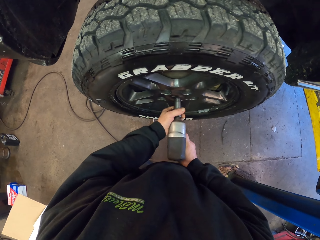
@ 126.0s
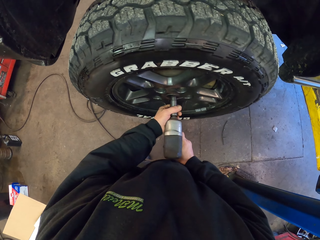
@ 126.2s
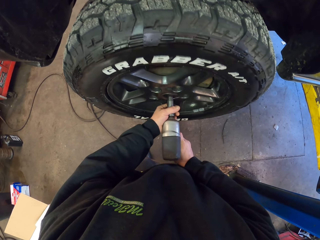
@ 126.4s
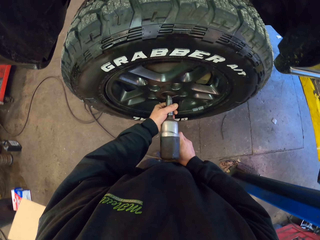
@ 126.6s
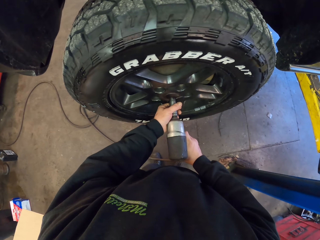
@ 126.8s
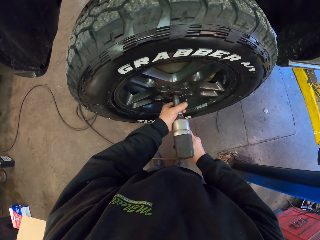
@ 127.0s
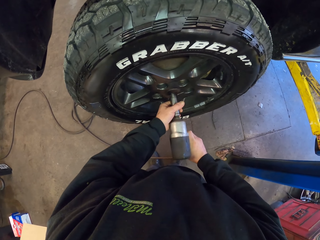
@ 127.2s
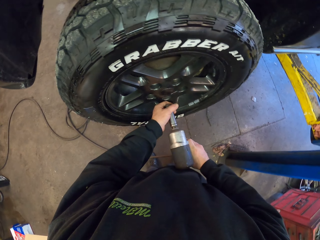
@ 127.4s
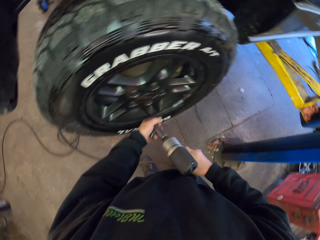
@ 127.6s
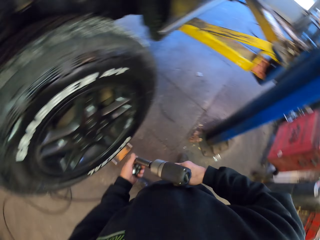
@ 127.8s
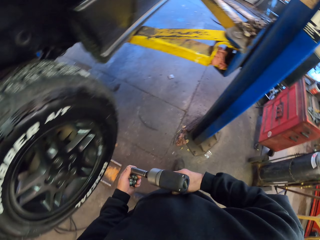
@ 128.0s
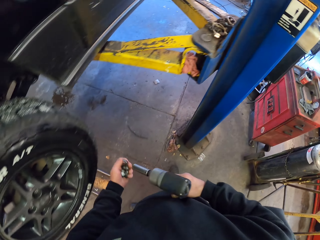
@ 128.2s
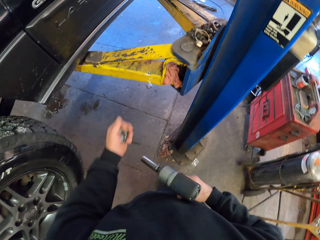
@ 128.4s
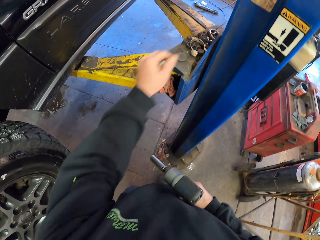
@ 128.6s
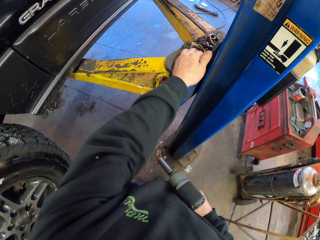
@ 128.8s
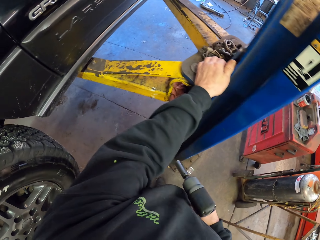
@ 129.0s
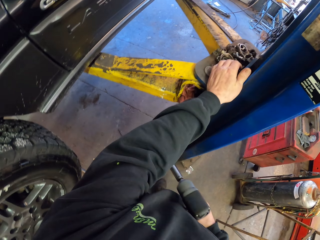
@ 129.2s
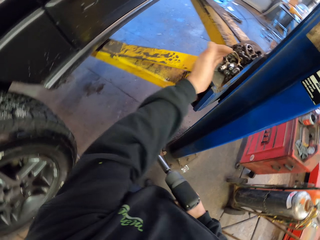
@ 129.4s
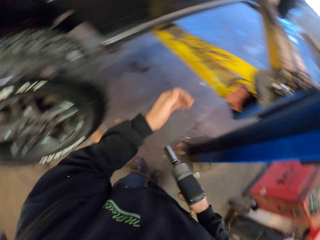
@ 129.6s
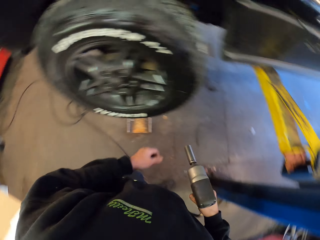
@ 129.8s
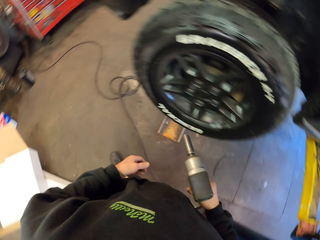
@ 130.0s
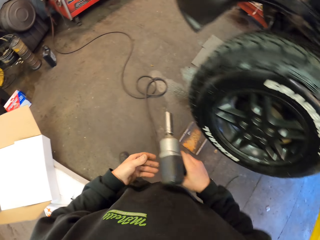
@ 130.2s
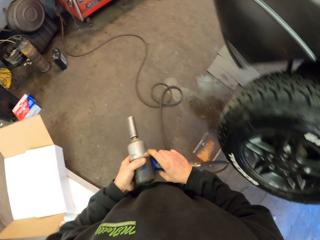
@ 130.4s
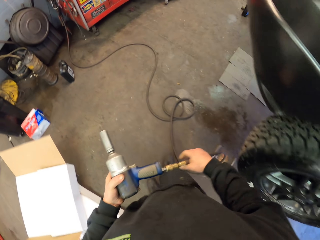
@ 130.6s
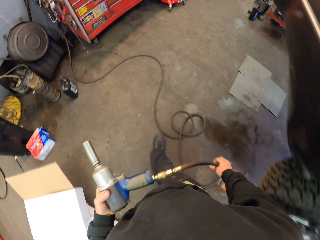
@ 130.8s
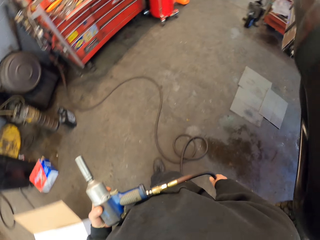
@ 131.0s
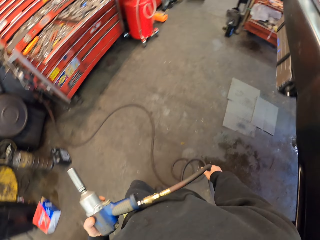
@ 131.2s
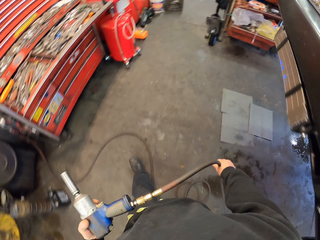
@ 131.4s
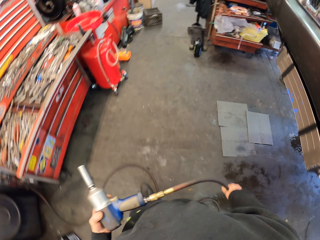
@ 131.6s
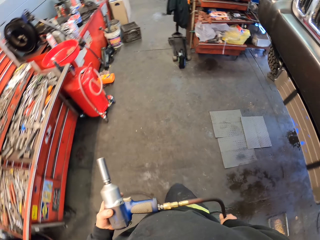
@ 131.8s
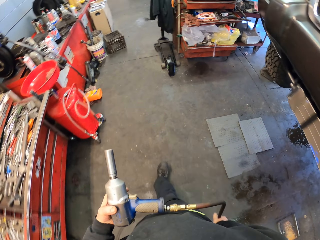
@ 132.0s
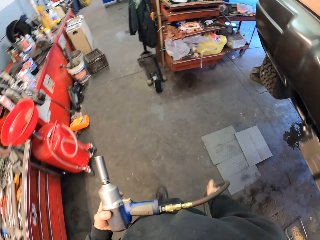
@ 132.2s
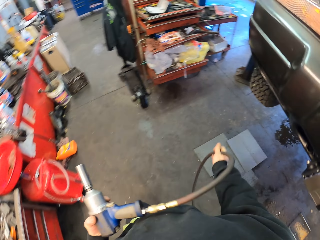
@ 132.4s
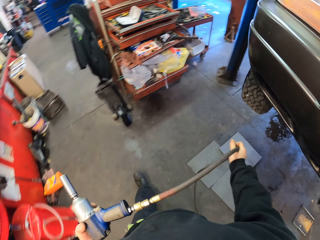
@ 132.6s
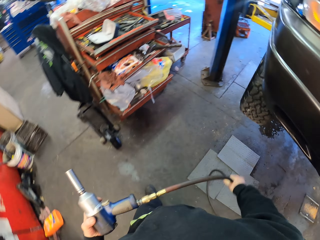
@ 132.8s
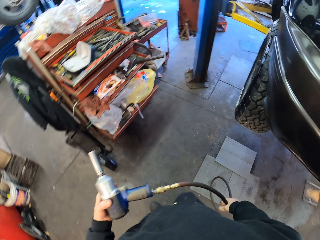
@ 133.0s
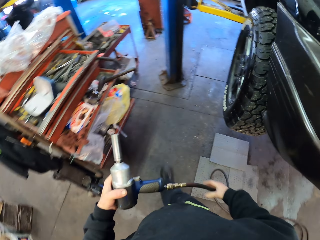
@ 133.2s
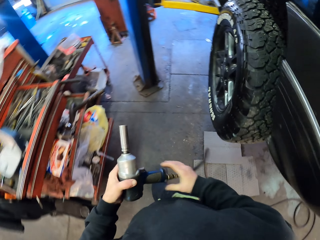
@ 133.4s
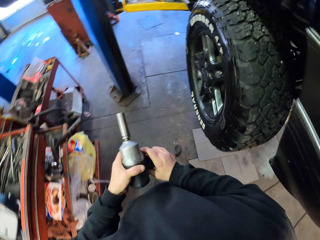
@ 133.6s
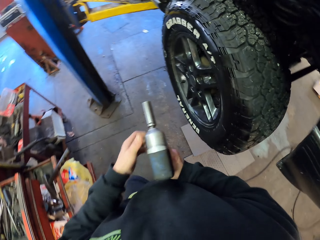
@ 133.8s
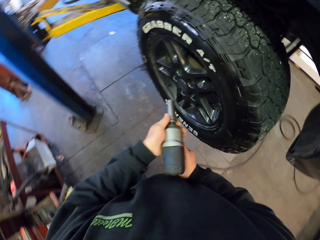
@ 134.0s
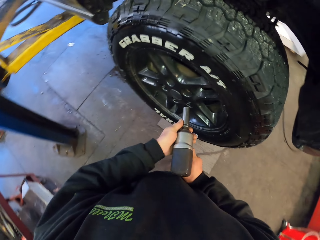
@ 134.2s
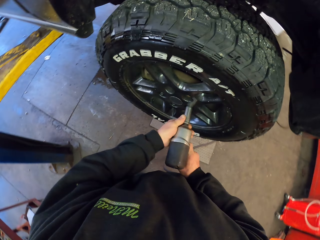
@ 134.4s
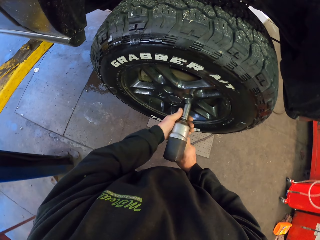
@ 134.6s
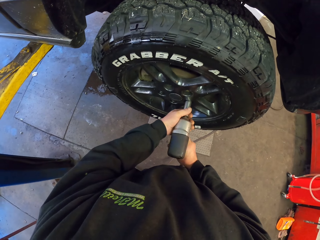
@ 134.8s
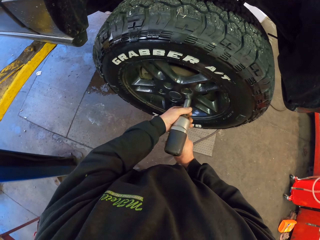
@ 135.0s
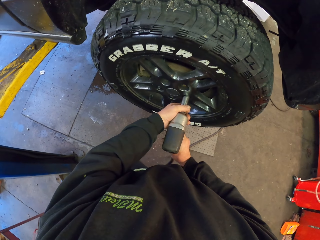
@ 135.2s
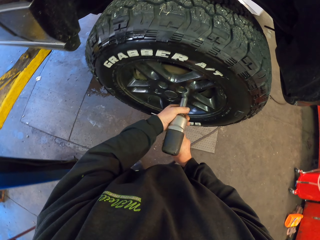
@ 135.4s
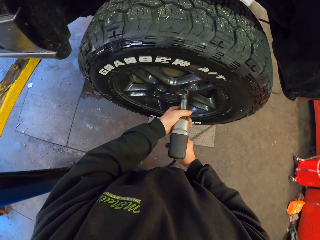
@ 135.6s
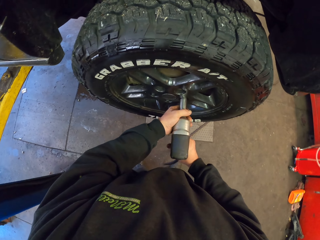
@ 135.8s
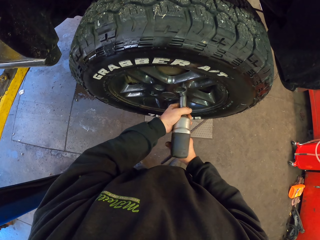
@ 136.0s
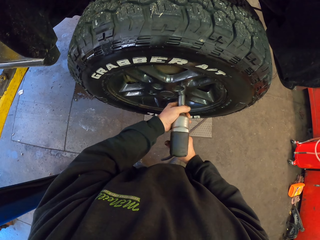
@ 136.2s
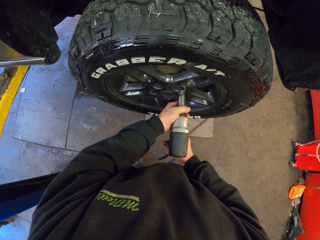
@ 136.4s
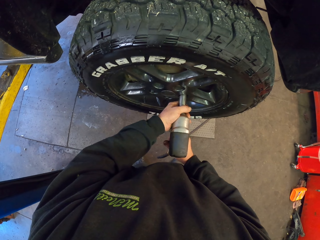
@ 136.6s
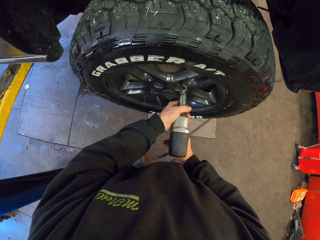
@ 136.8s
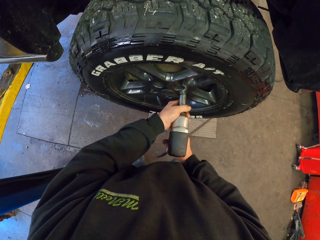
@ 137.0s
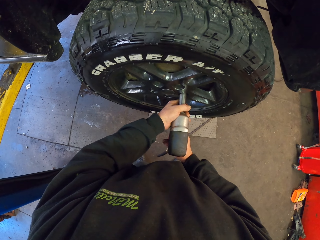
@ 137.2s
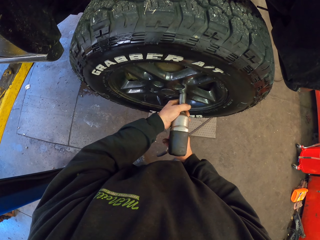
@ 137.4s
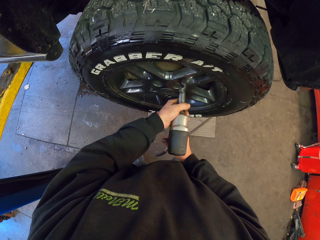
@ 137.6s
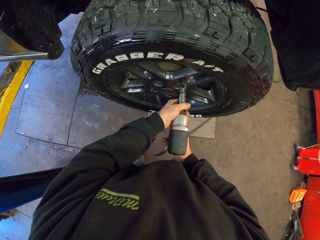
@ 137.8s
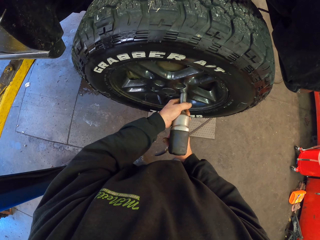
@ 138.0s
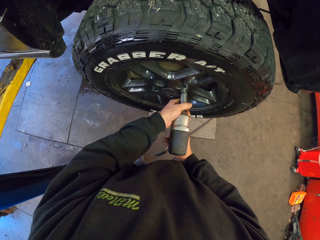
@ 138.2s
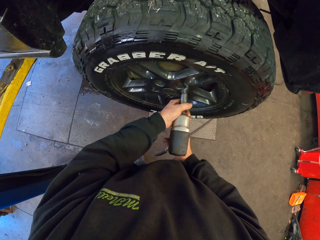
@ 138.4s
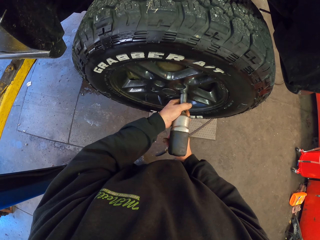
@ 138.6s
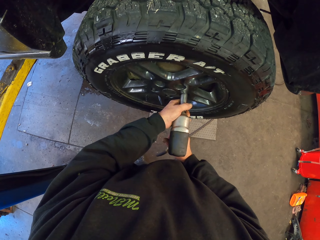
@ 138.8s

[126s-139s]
The camera wearer takes a bolt. They drill on the car rim. They take a bolt. They place the bolt on the metal stand. They walk around the garage. They fix the wheel using the drill.

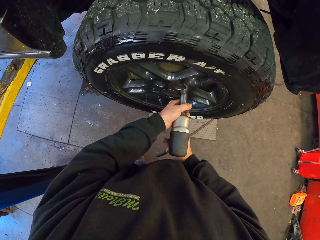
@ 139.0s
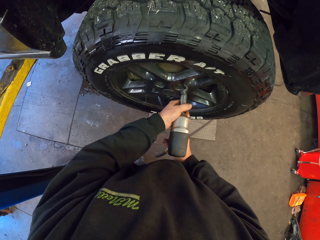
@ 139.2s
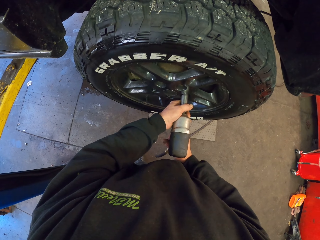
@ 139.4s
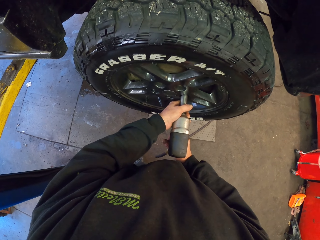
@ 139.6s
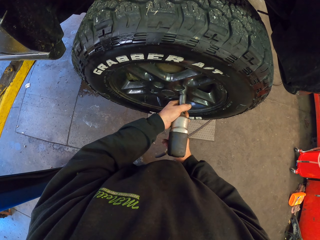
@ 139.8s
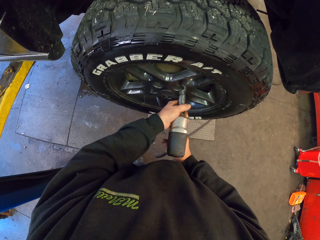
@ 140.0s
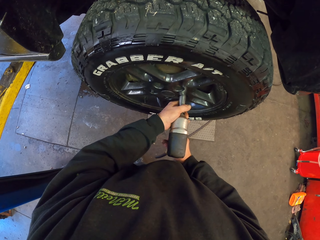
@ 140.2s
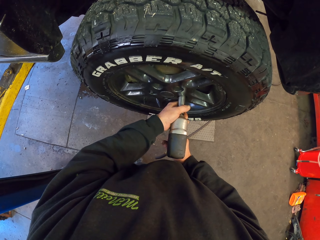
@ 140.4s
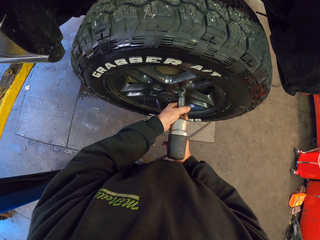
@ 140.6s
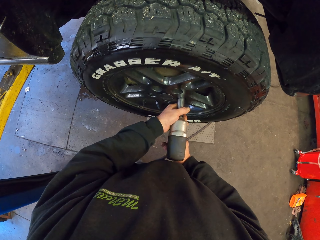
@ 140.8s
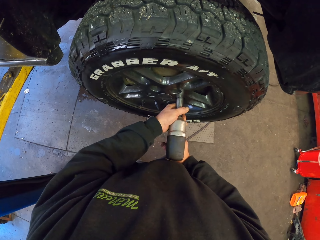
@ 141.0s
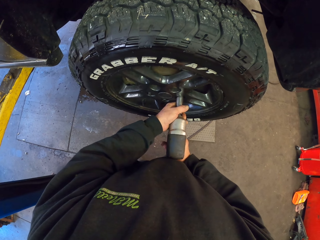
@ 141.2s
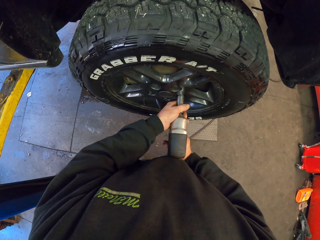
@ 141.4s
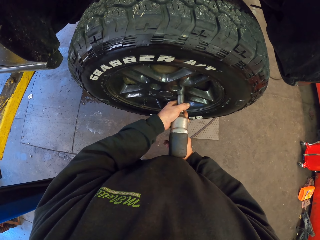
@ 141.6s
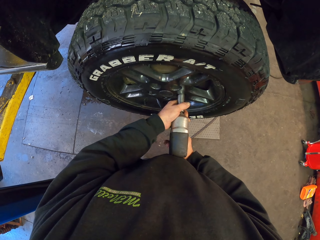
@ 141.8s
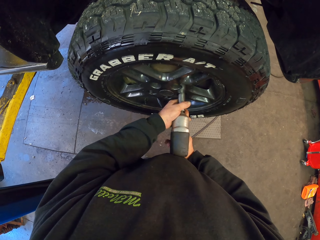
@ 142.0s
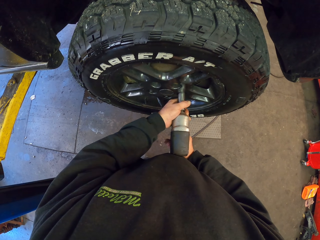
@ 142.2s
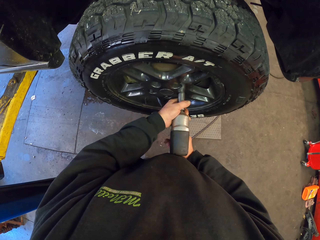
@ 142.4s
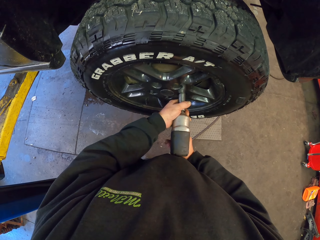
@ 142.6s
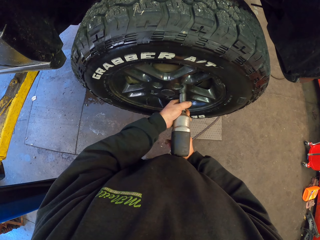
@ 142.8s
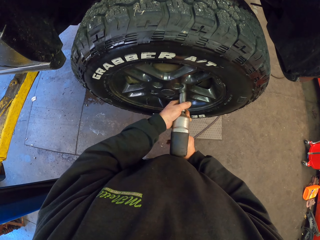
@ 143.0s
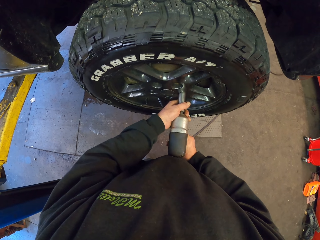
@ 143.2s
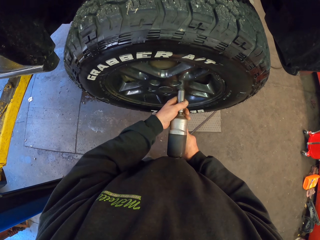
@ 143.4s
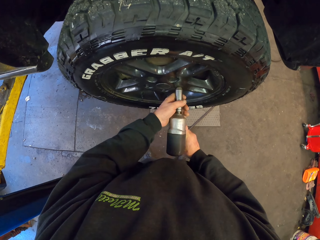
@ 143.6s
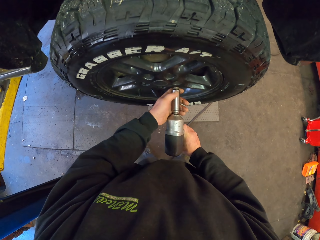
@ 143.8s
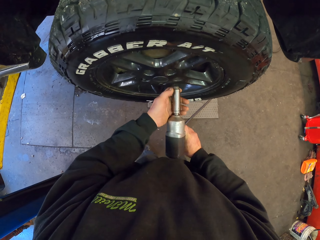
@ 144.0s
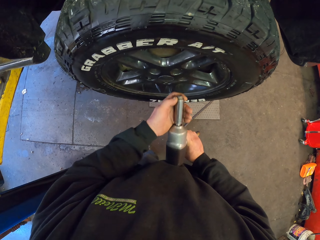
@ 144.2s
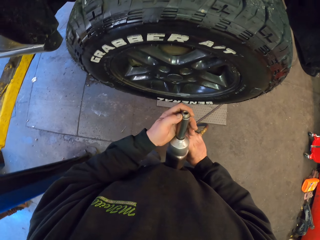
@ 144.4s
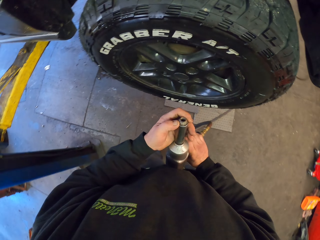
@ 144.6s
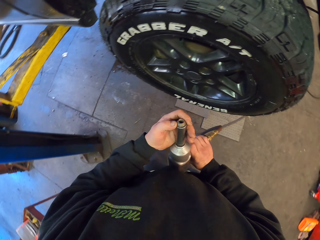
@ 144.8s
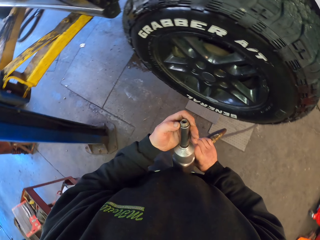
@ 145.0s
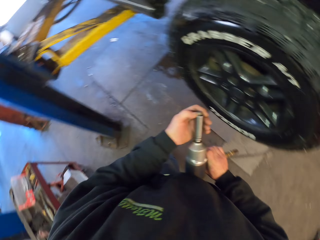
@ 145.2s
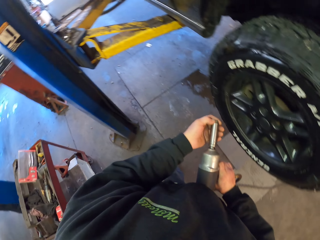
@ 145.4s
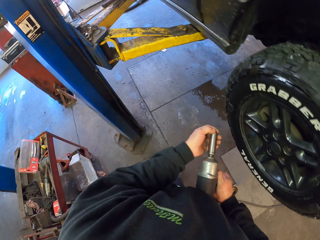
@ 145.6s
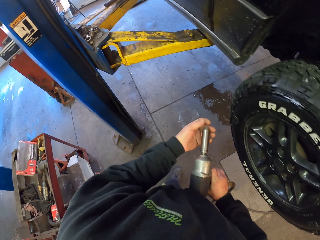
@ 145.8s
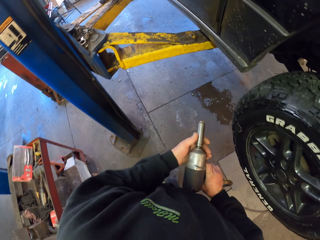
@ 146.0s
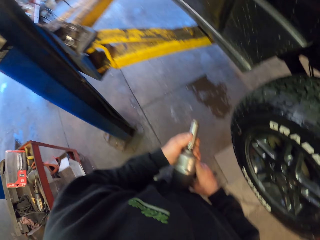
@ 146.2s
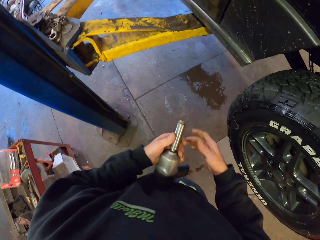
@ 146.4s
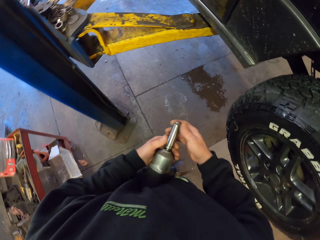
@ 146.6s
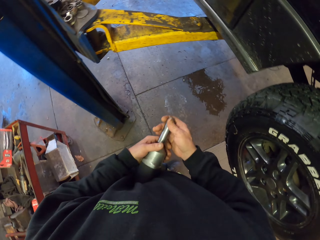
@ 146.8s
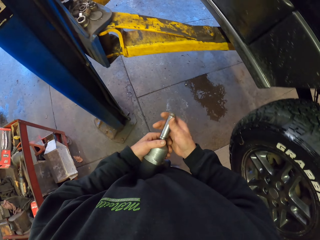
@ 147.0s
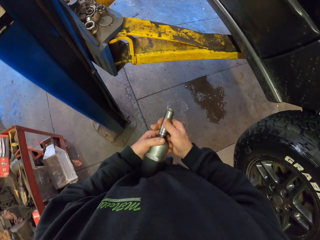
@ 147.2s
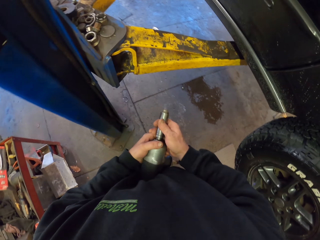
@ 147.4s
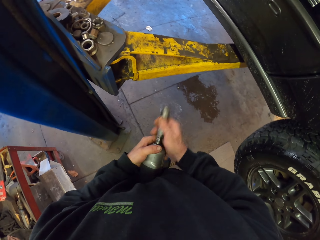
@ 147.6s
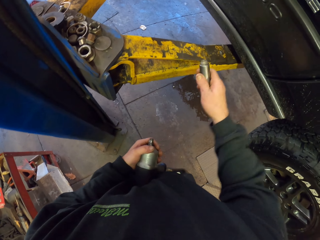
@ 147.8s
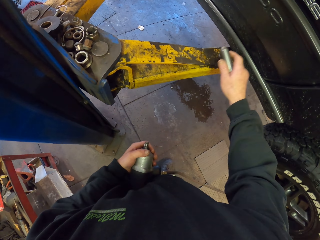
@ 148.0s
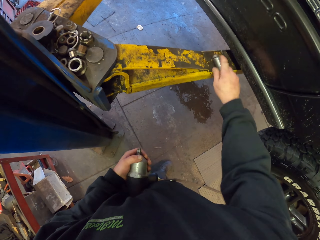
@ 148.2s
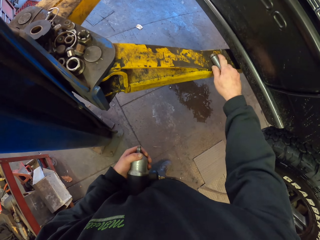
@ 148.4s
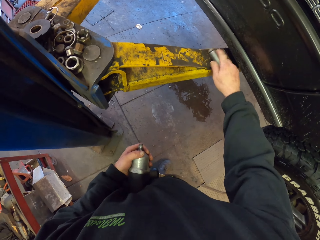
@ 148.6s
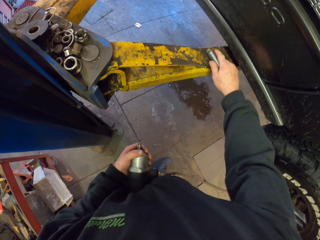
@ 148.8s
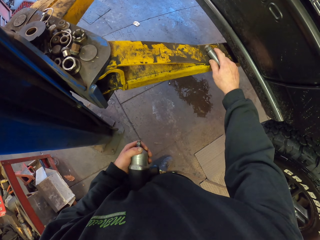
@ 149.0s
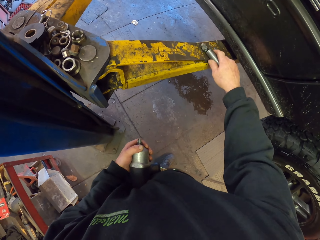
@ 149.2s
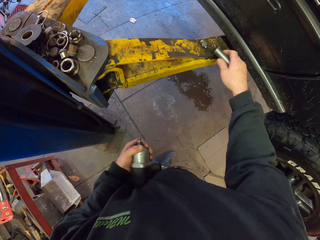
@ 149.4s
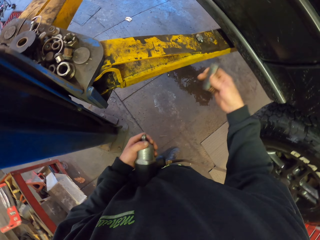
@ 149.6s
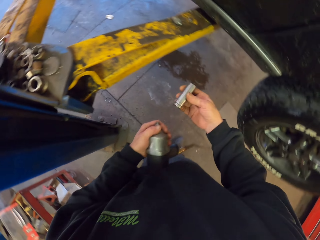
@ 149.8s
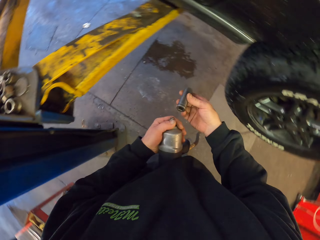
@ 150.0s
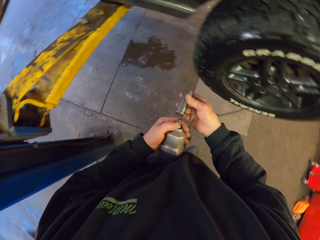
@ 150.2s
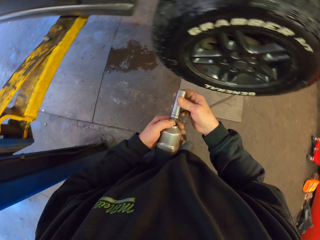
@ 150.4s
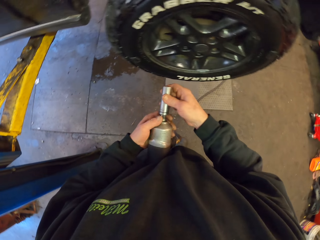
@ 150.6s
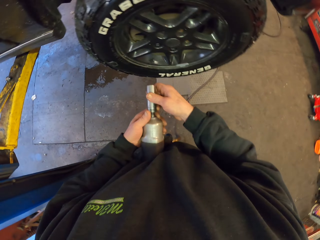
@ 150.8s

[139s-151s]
The camera wearer removes something from the drill. They remove a bolt from something. They put the bolts aside.
